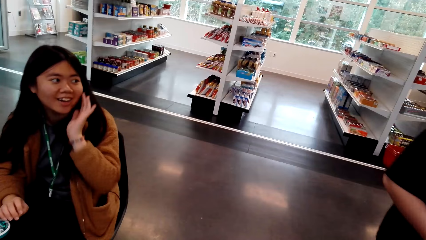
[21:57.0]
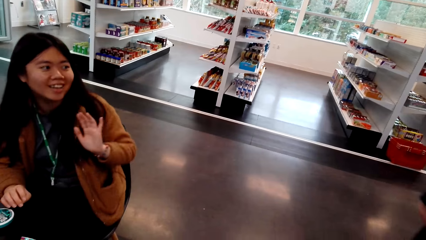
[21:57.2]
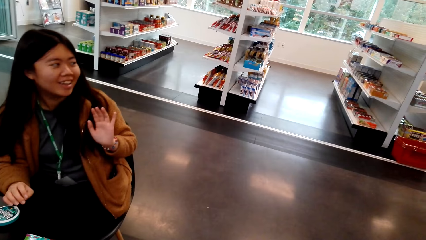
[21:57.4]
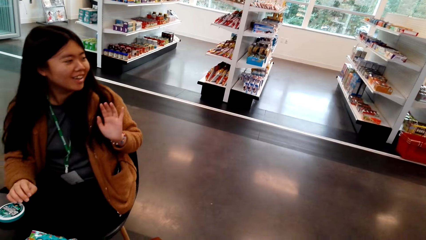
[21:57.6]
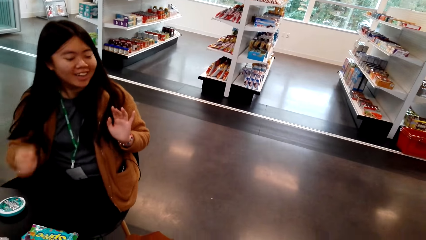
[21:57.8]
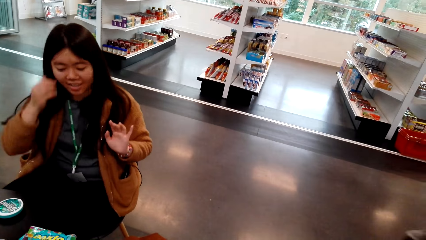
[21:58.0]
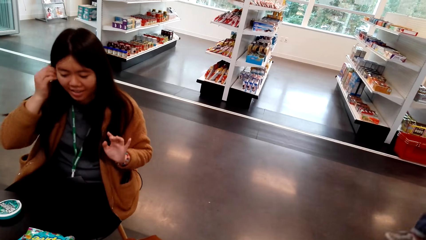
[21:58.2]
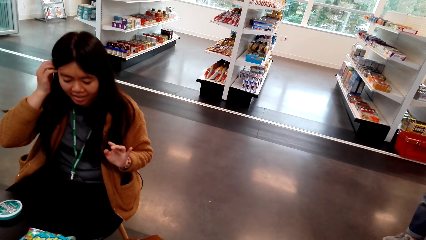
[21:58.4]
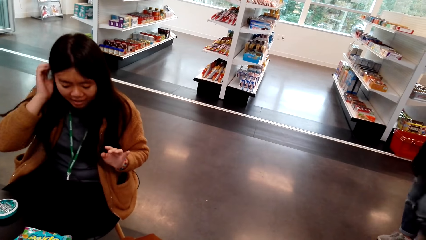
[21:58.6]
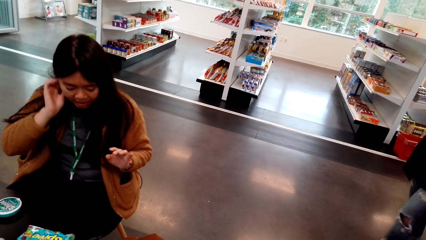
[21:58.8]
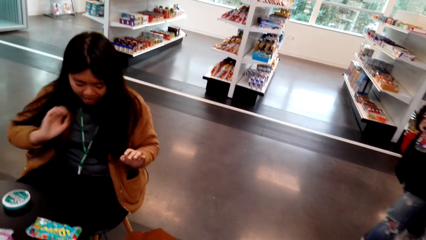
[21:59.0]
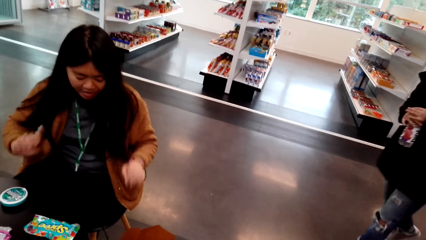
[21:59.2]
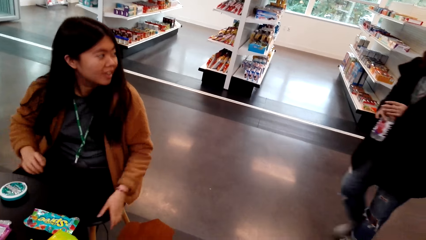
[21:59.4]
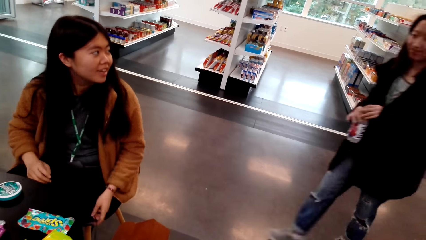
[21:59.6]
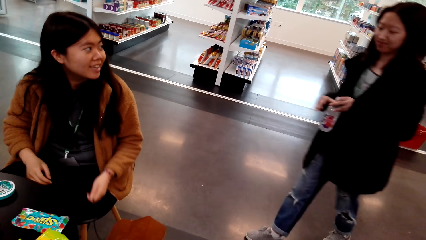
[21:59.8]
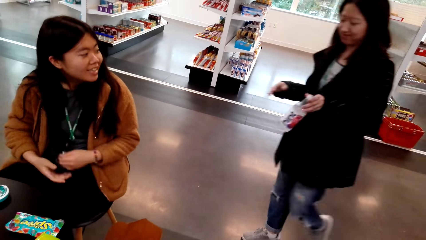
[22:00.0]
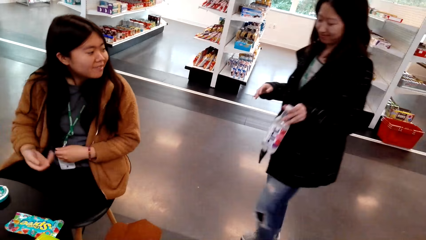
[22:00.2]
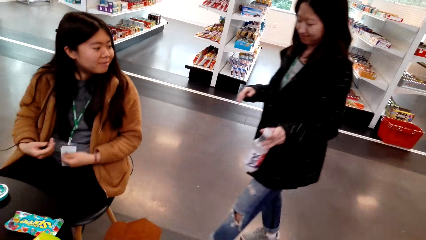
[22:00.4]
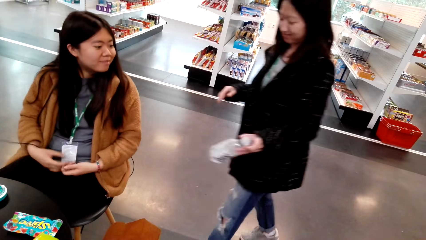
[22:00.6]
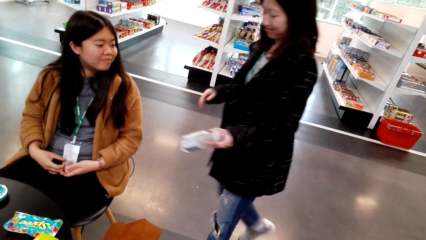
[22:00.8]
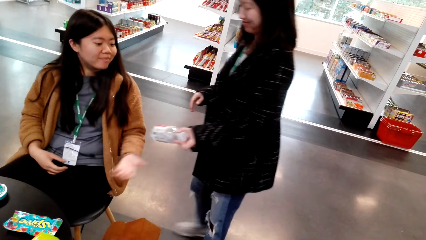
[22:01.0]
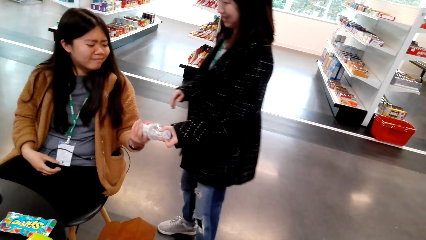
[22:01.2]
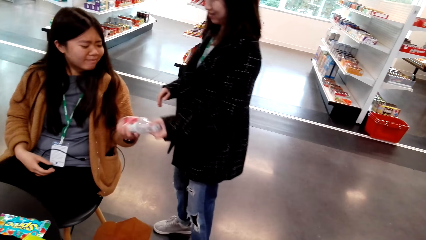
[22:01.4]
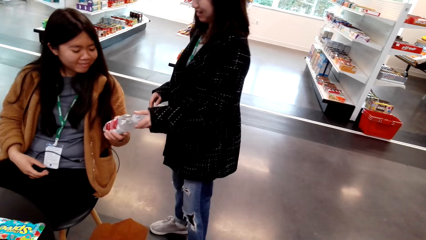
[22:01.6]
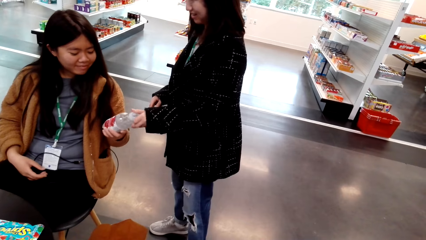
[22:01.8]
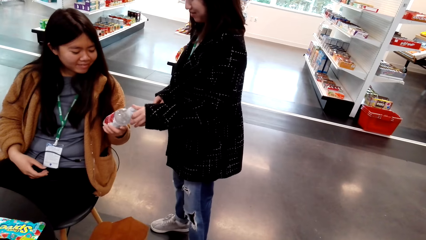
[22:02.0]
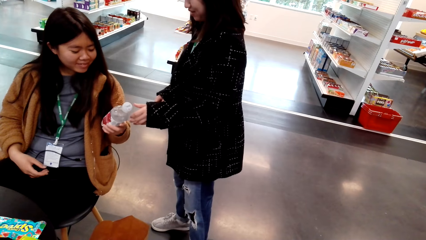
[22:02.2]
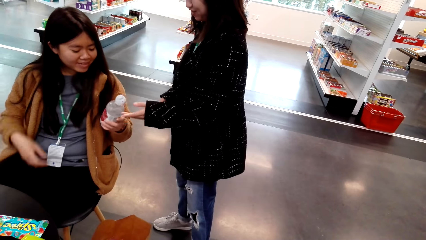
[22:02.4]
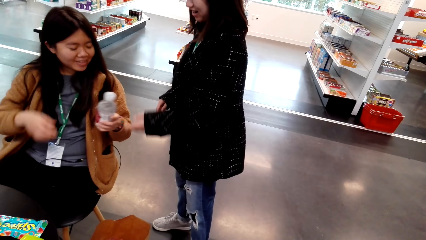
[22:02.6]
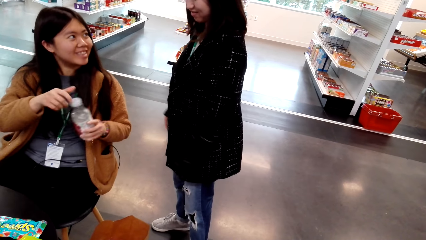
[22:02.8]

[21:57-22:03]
A woman replies to another woman. The first woman pulls her hair. The other woman walks carrying a bottle of water. She gives the first woman the bottle of water. The other woman and the first woman look at the bottle.
